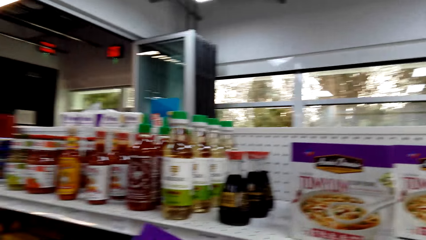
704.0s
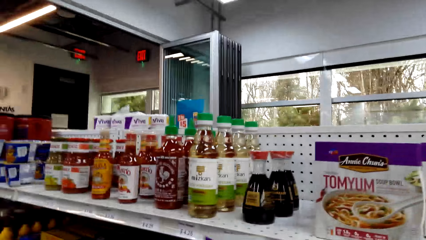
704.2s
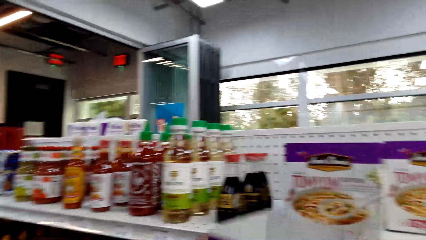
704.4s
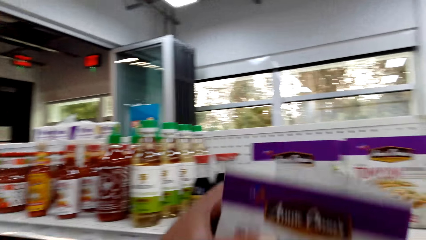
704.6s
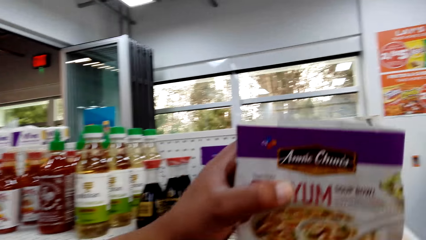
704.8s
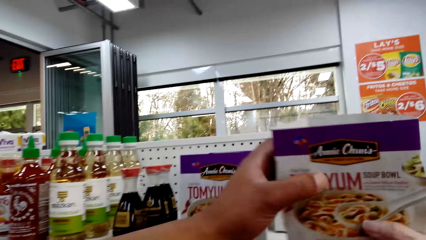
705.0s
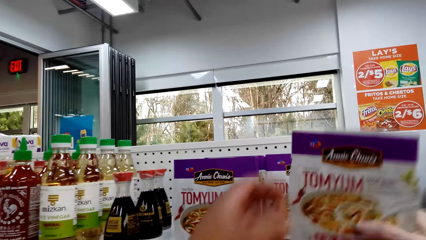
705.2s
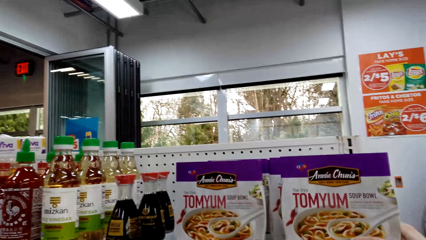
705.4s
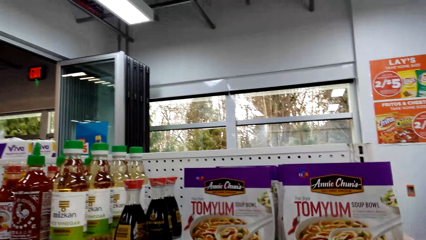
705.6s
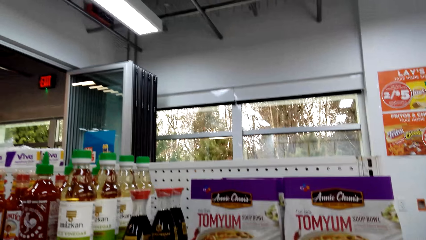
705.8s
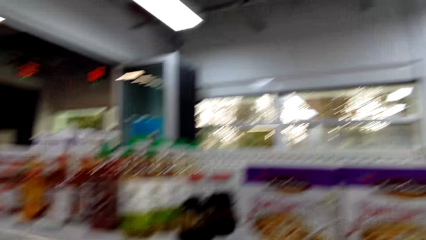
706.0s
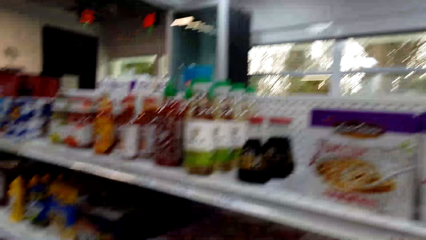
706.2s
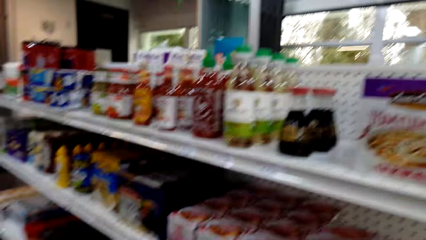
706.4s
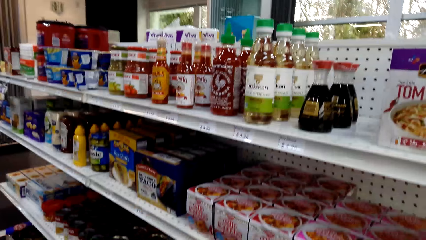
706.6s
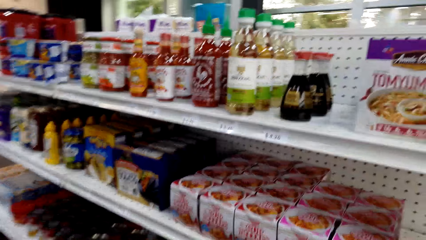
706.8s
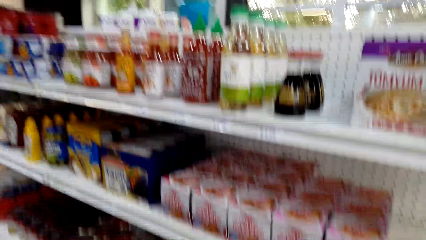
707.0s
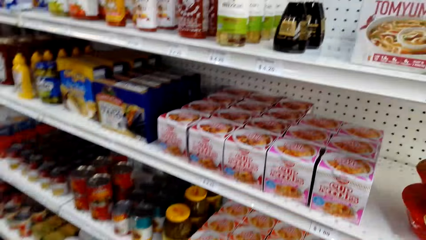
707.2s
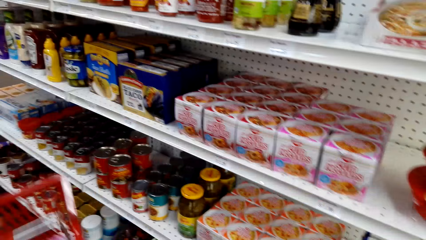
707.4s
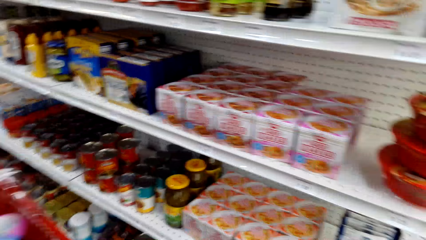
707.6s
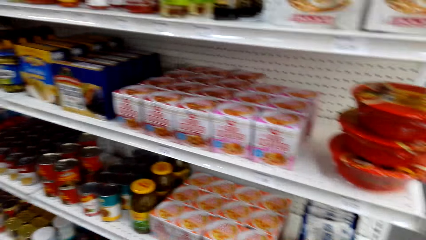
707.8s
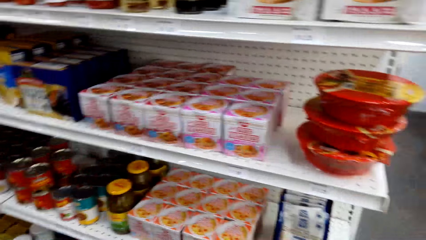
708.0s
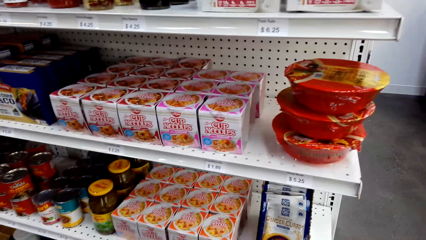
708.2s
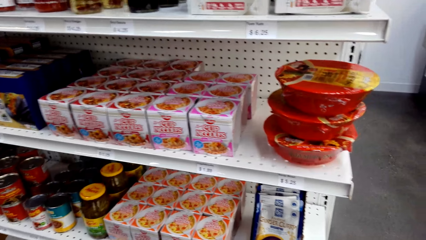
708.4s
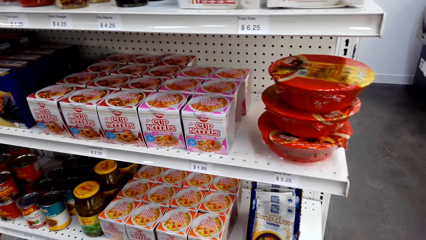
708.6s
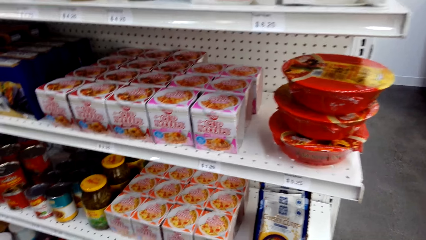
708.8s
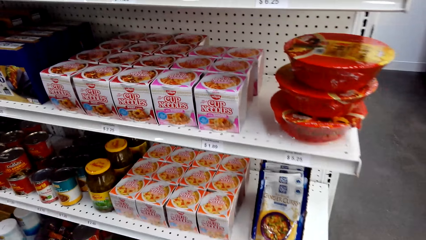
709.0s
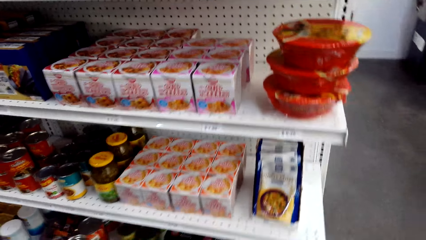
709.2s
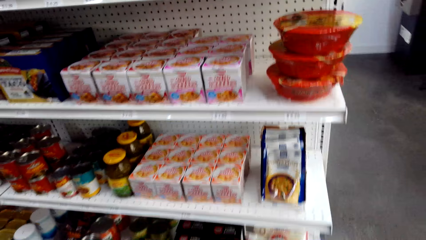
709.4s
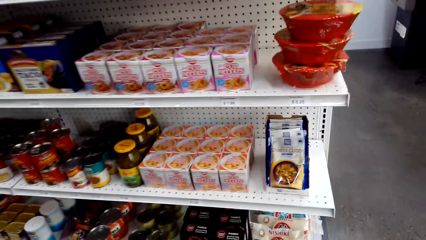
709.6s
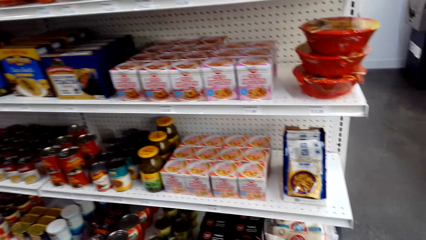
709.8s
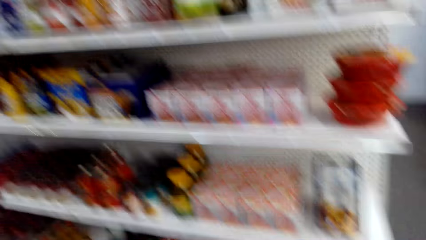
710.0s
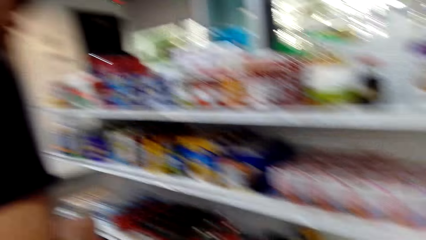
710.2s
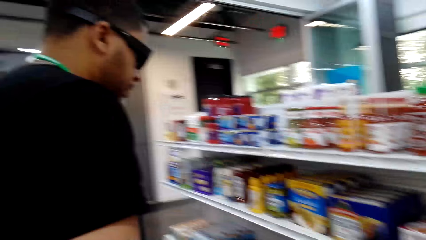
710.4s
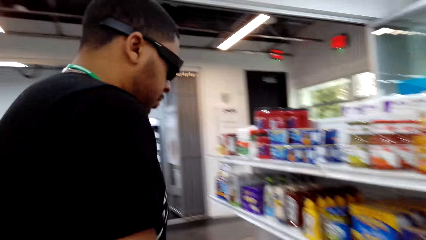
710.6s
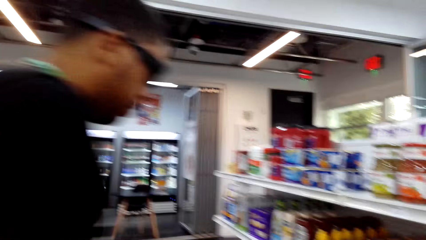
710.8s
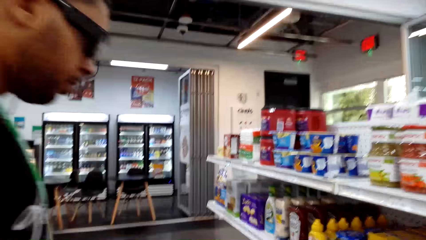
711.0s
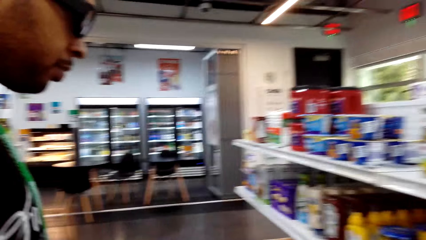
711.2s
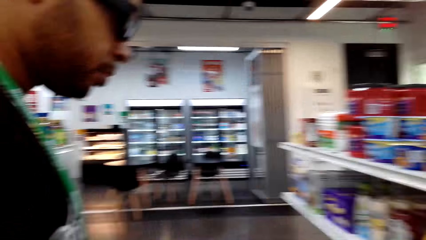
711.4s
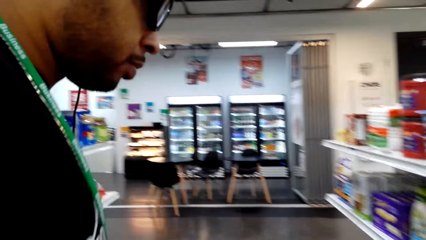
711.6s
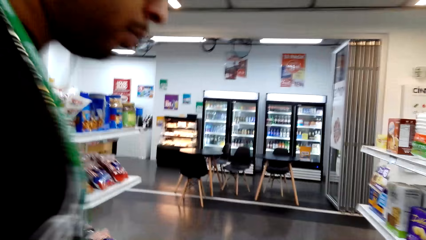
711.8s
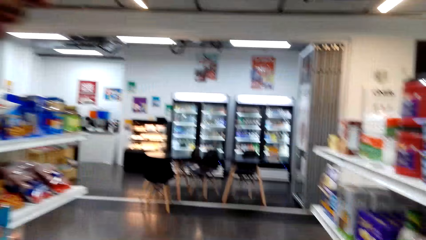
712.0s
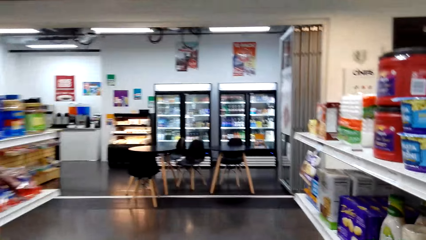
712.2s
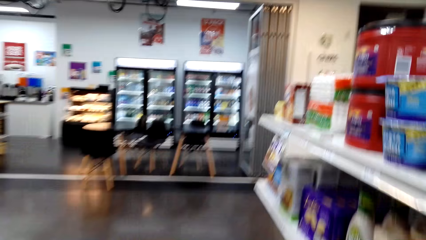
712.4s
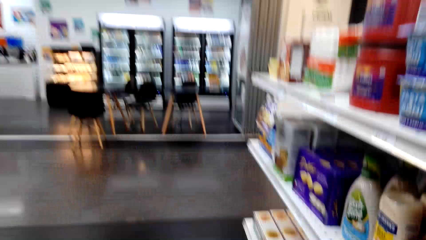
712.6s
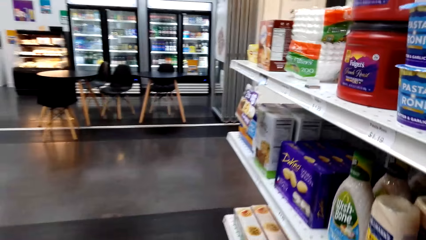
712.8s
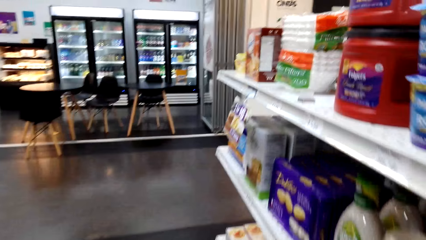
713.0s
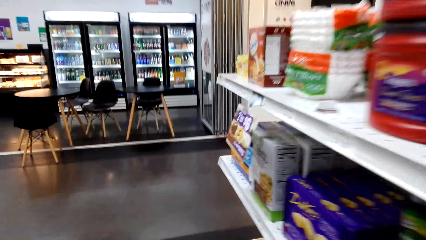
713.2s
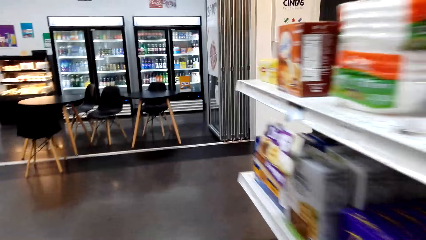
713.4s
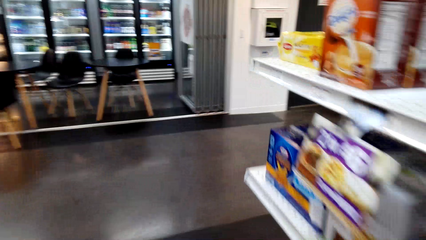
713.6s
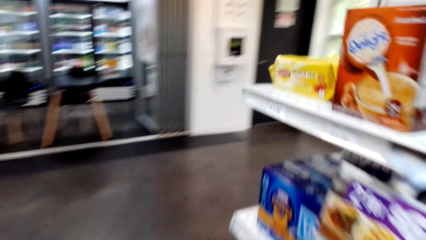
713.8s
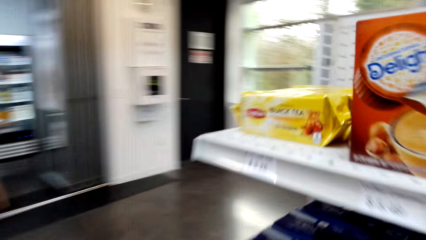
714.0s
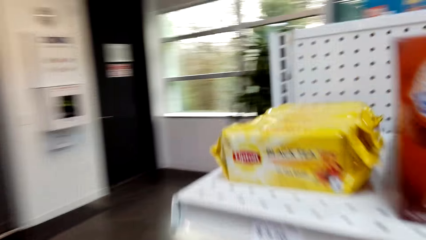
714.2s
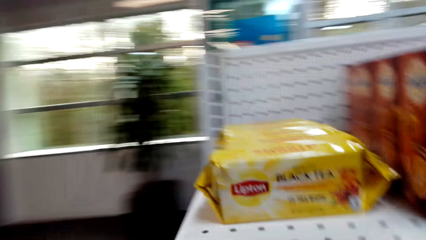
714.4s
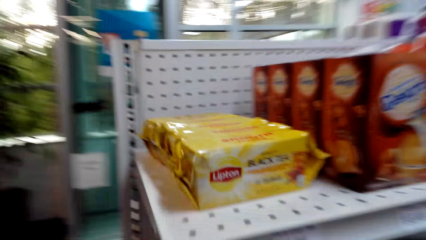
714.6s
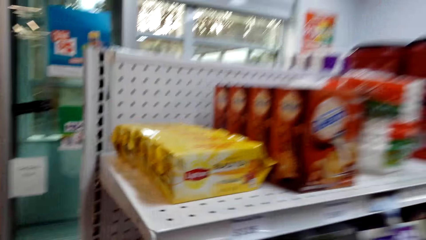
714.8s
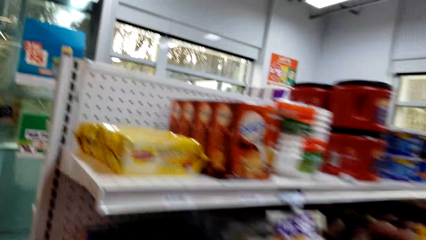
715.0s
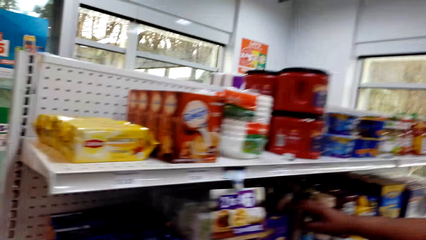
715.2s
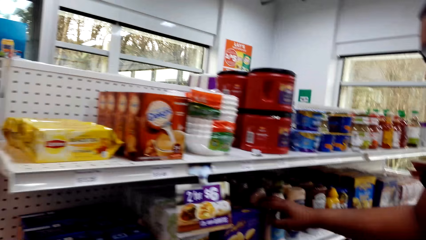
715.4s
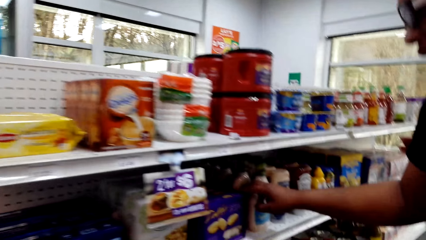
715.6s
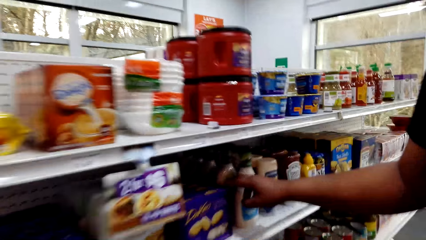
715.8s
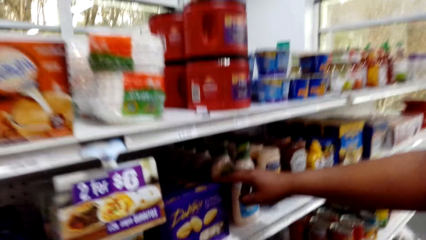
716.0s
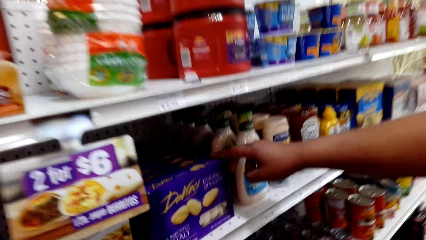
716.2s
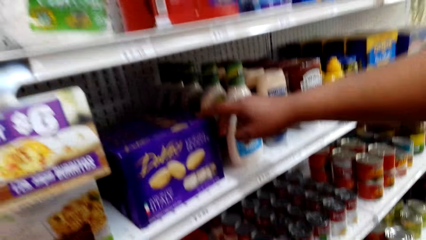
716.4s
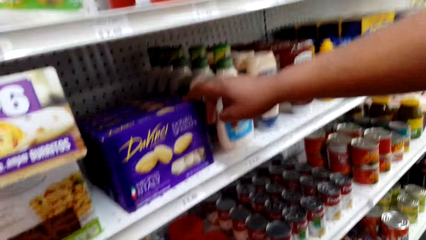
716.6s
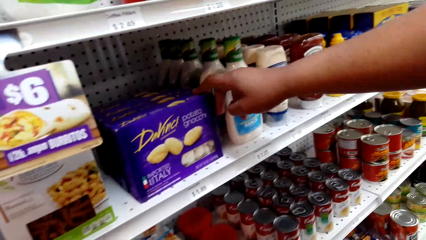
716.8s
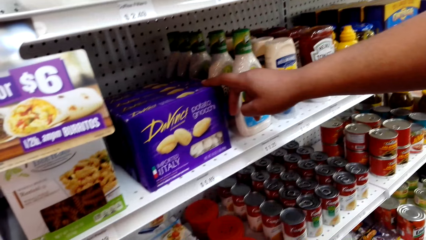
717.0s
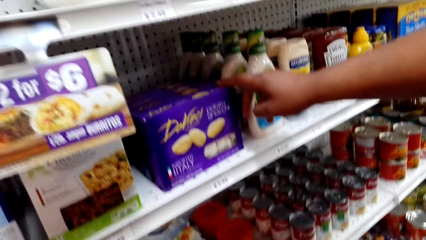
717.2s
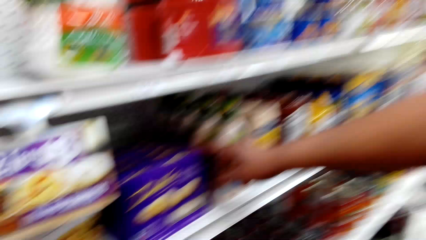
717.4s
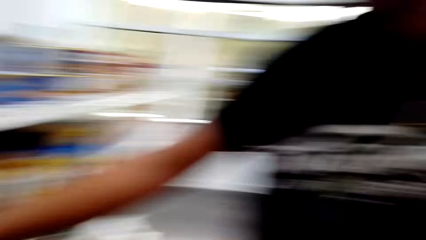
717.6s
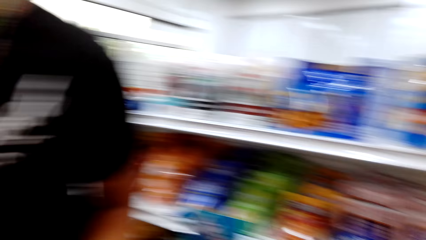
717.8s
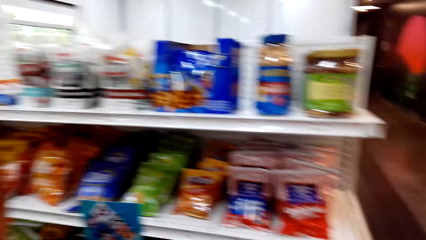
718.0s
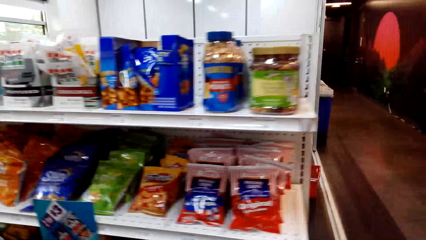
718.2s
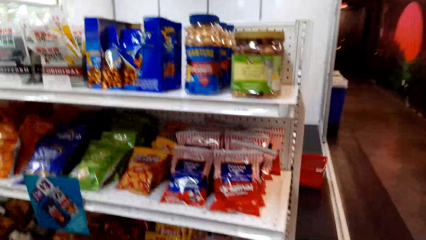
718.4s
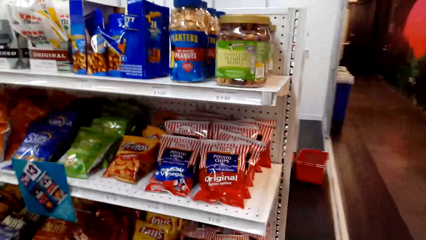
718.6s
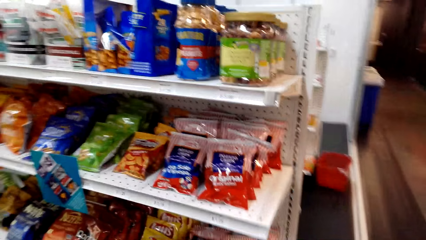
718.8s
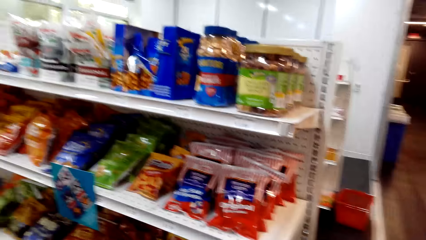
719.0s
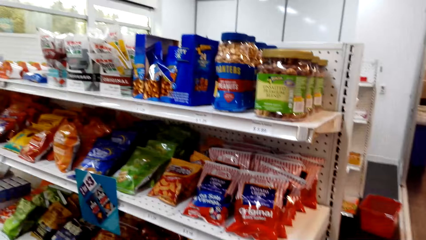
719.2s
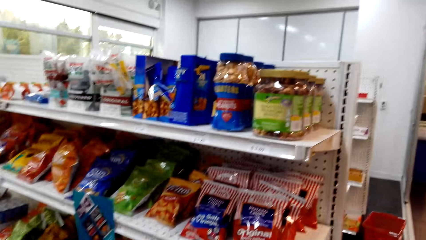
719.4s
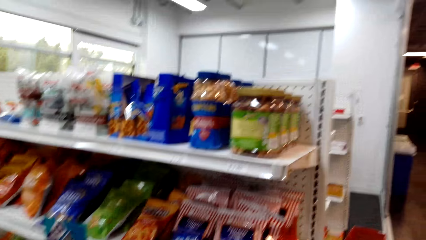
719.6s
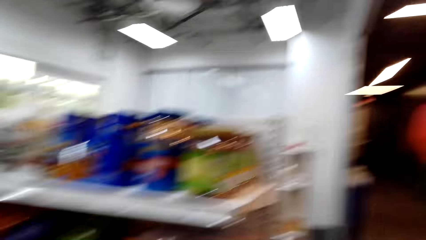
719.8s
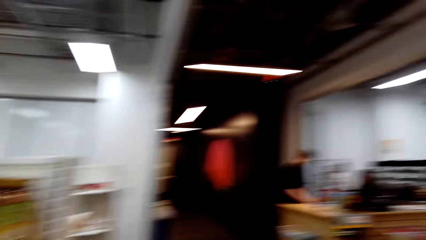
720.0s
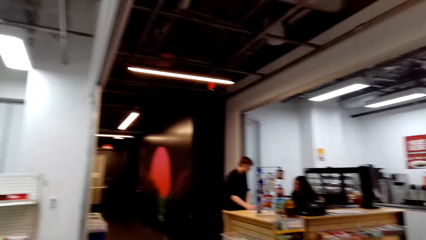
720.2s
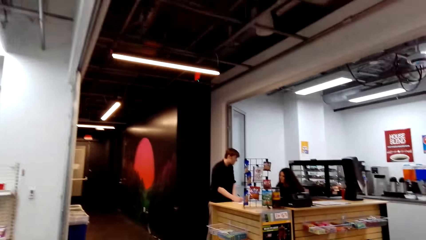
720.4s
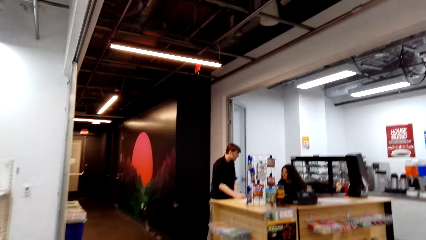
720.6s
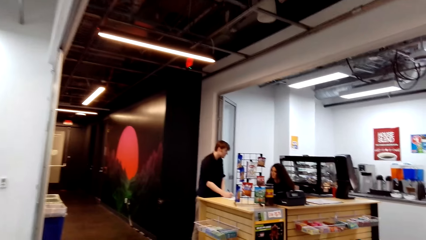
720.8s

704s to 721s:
The camera wearer puts the Tom Yum on the shelf. They dialogue to a person and walk around the supermarket. A man touches an item in the shelf.
